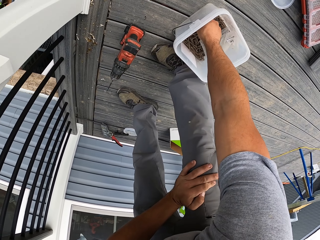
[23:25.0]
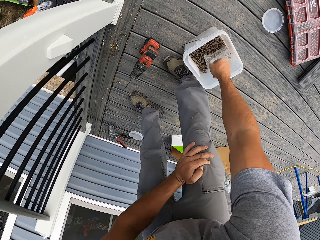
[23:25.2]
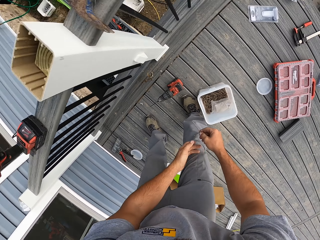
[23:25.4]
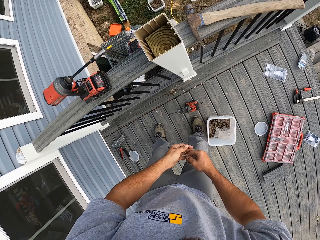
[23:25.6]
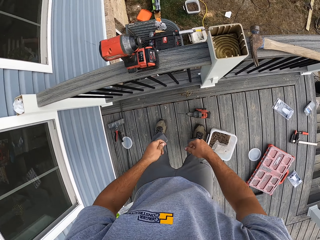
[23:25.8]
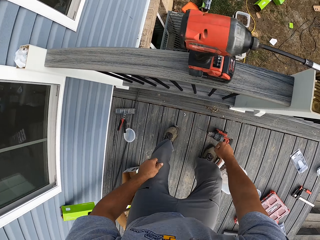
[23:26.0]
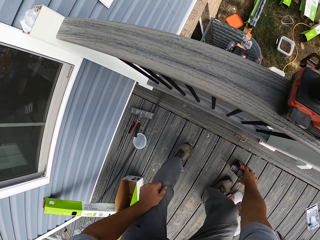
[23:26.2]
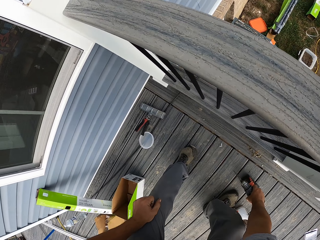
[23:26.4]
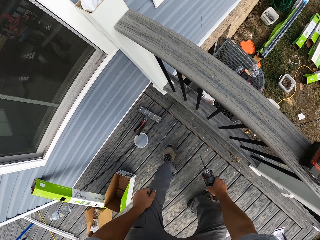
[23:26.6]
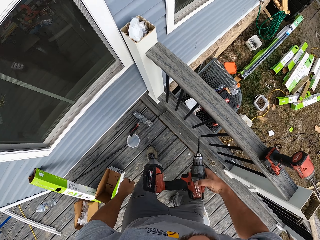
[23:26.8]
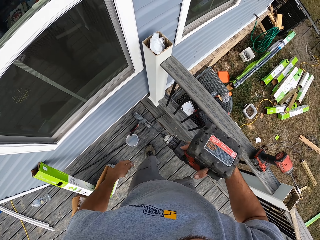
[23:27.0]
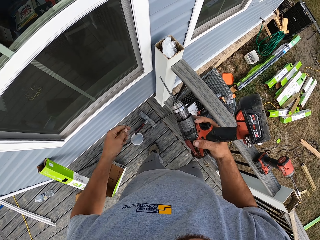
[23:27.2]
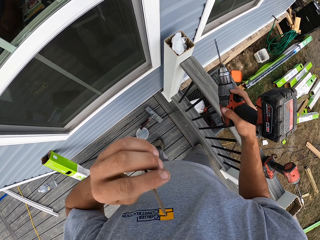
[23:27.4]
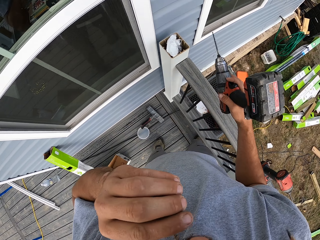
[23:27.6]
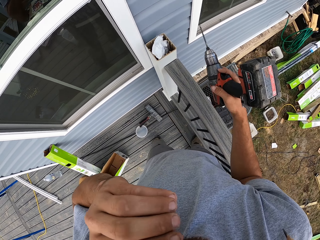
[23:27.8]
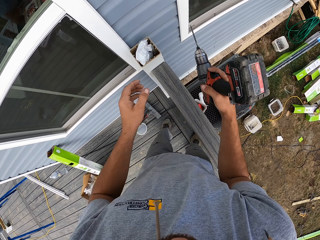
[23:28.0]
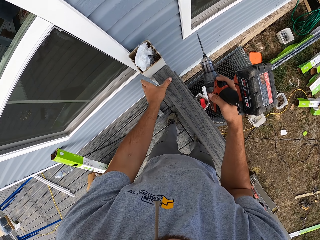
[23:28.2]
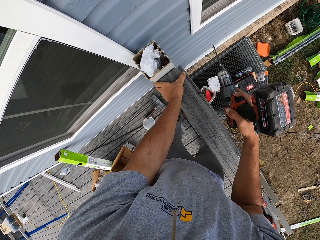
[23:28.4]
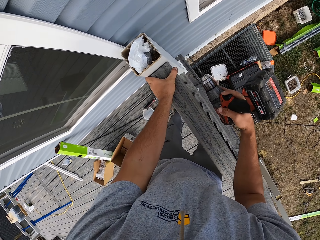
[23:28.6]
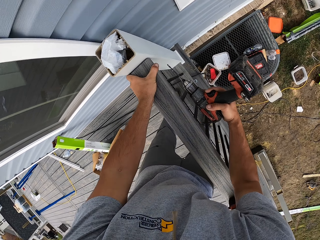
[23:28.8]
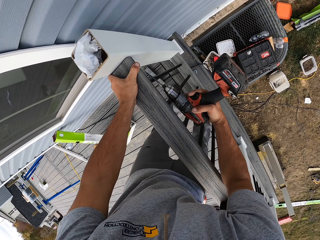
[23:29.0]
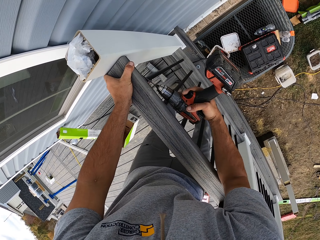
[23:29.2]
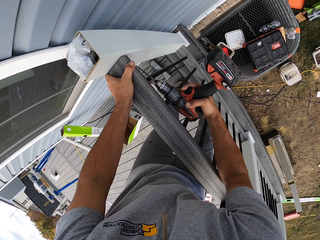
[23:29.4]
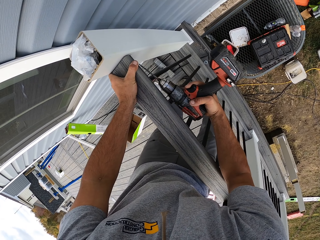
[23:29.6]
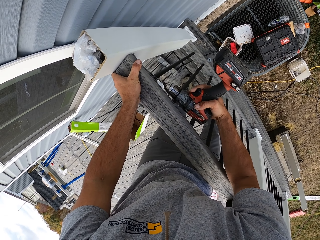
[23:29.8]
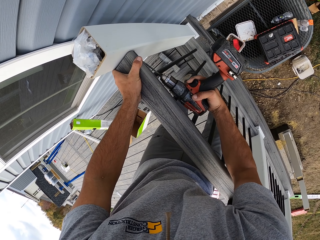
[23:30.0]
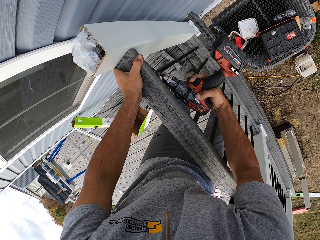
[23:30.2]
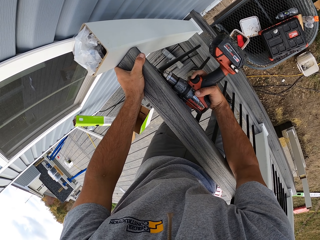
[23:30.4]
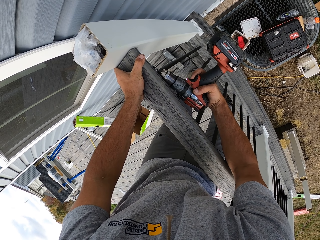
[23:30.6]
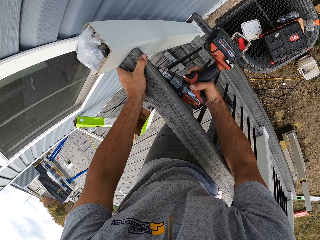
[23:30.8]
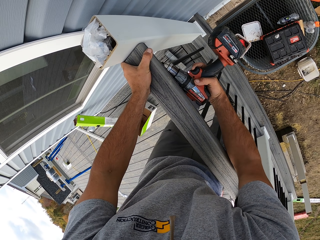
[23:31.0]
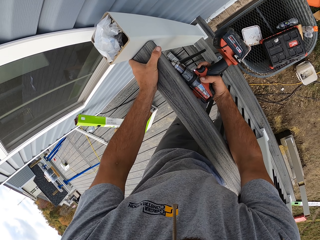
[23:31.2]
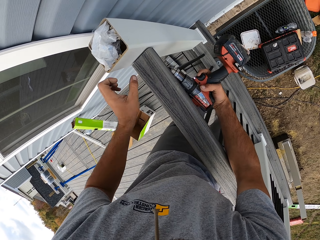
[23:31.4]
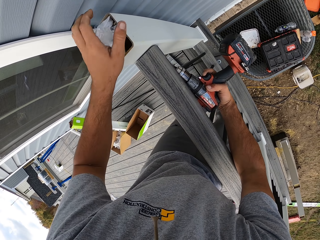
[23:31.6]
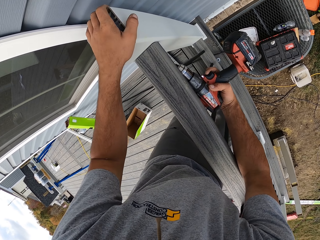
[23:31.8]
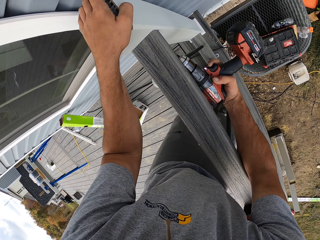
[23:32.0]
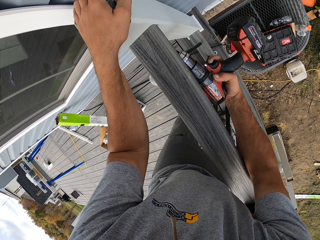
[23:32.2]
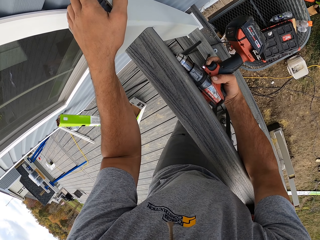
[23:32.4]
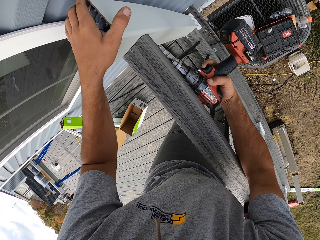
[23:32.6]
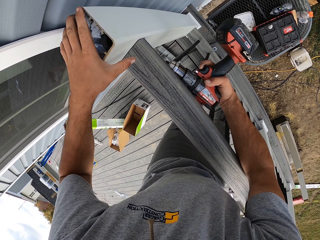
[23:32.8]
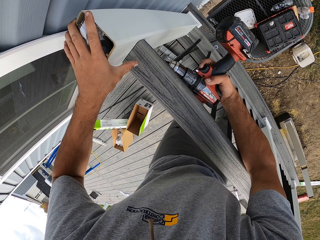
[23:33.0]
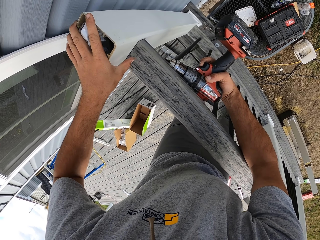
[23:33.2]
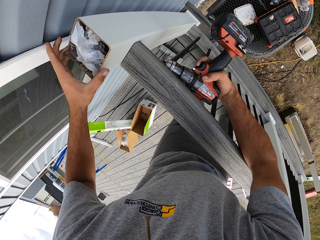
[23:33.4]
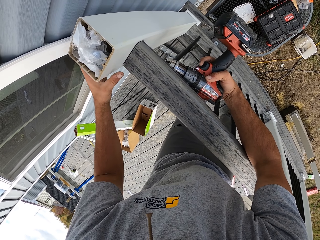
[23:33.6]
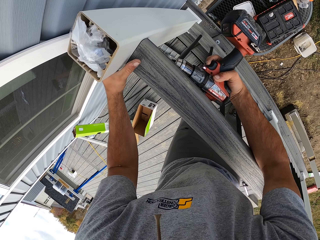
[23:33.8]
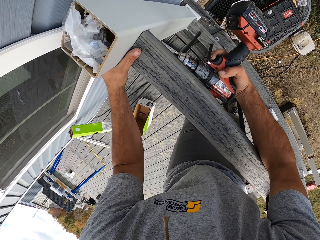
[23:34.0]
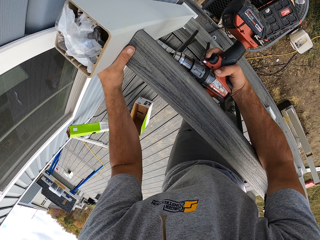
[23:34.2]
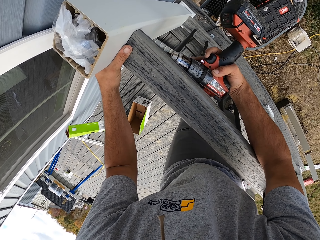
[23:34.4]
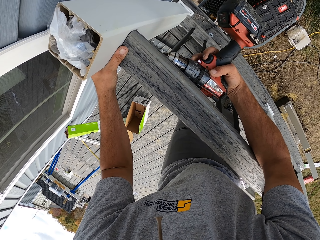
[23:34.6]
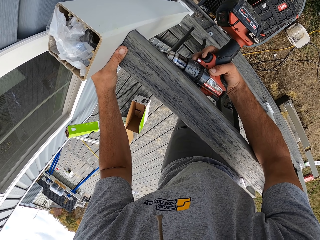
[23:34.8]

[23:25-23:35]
The camera wearer picks a nail from the bucket. They pick up the drill. They put the nail on the mouth. They drill the hand rail.

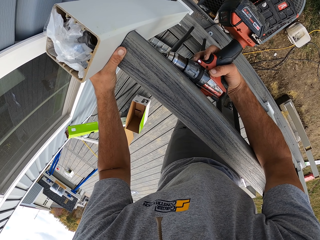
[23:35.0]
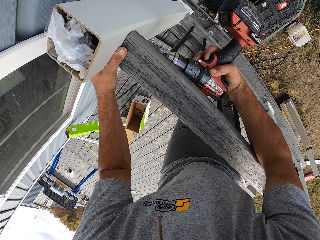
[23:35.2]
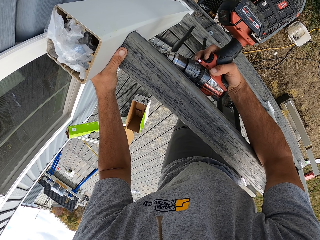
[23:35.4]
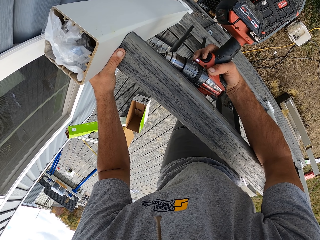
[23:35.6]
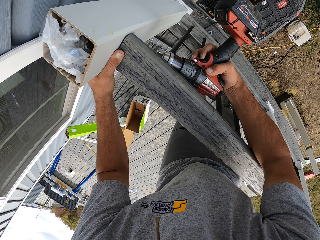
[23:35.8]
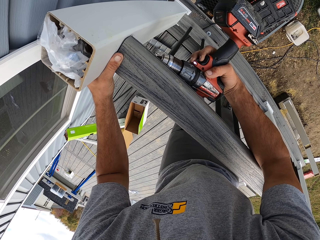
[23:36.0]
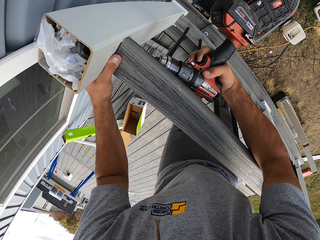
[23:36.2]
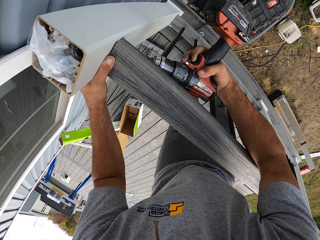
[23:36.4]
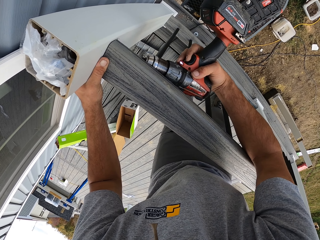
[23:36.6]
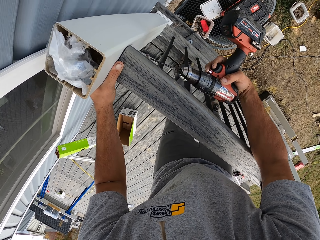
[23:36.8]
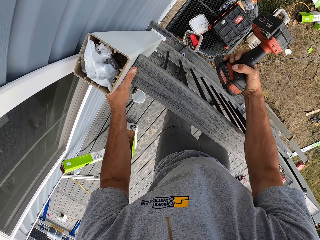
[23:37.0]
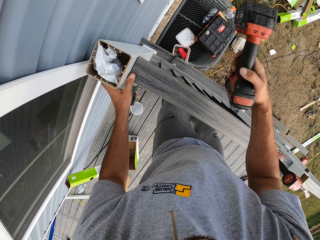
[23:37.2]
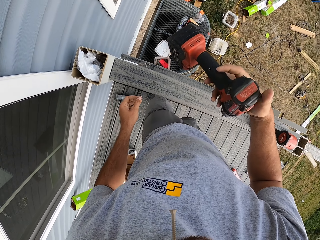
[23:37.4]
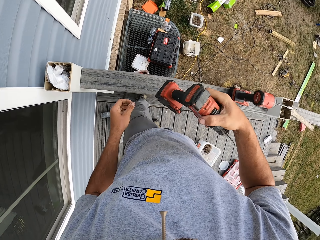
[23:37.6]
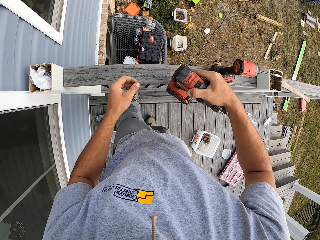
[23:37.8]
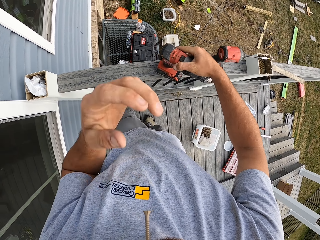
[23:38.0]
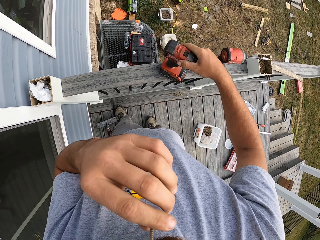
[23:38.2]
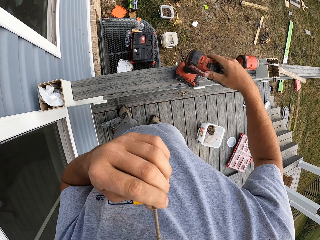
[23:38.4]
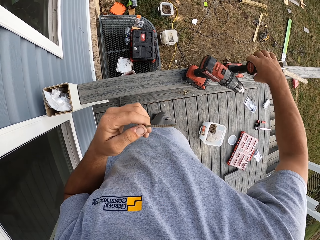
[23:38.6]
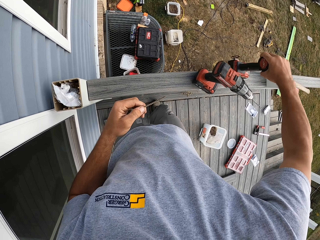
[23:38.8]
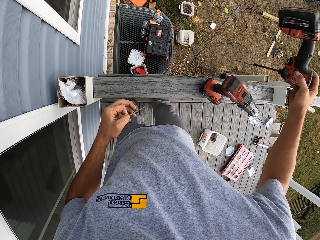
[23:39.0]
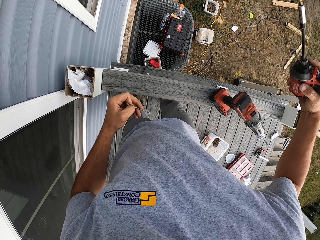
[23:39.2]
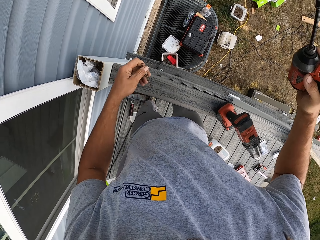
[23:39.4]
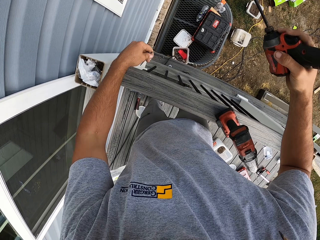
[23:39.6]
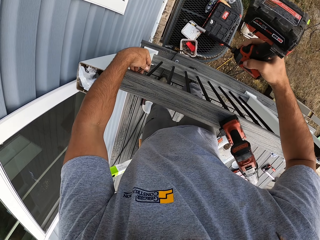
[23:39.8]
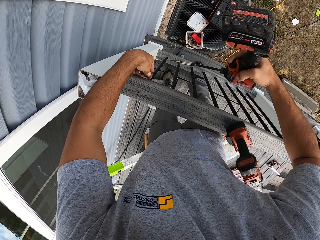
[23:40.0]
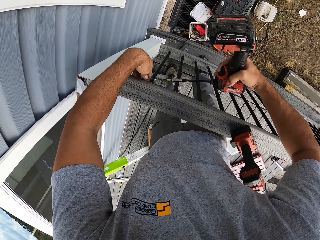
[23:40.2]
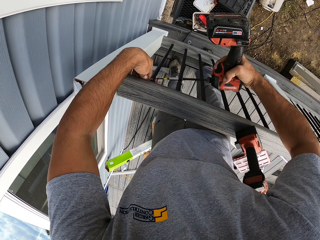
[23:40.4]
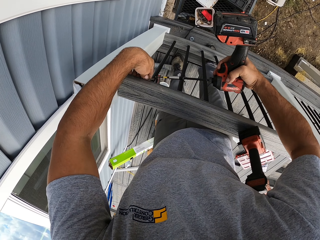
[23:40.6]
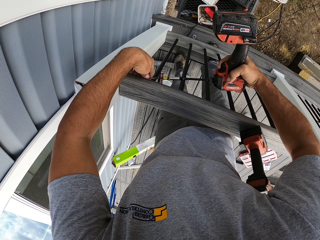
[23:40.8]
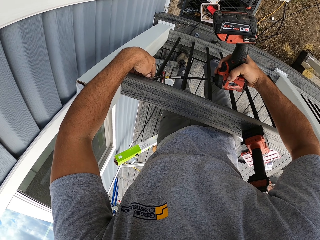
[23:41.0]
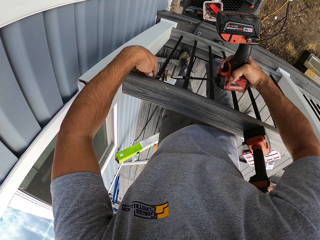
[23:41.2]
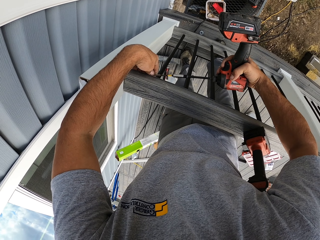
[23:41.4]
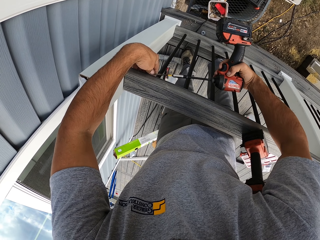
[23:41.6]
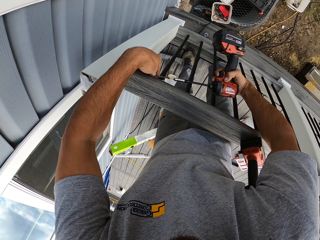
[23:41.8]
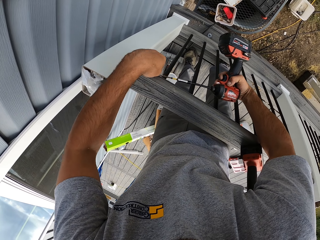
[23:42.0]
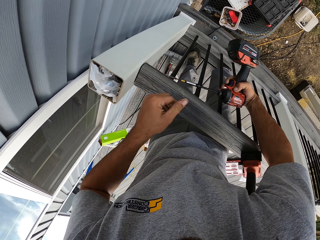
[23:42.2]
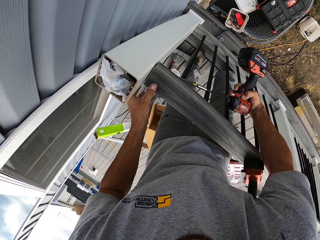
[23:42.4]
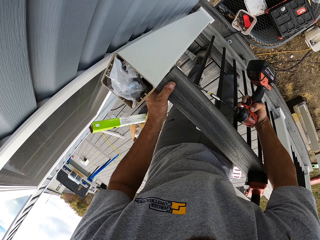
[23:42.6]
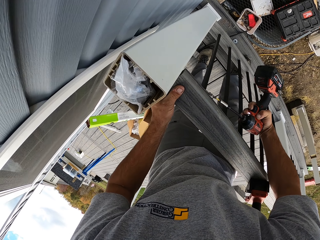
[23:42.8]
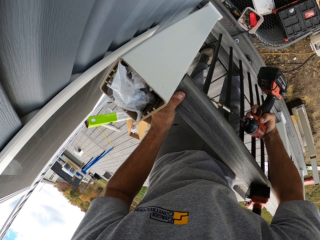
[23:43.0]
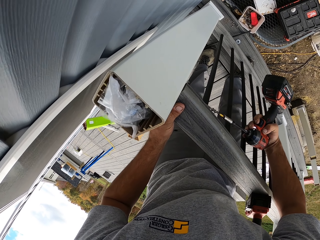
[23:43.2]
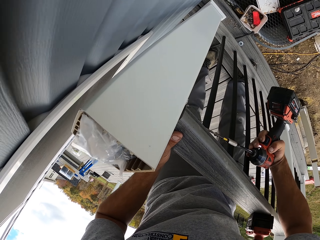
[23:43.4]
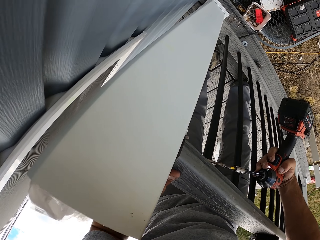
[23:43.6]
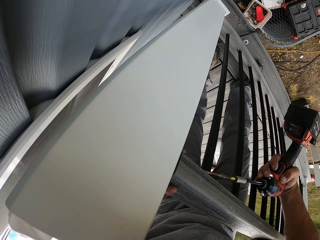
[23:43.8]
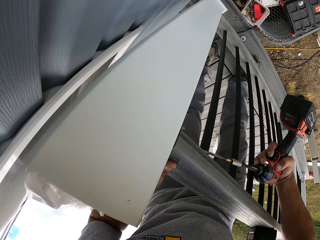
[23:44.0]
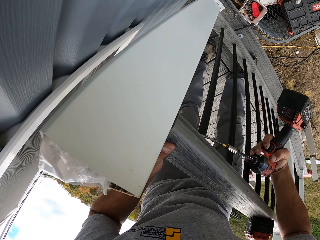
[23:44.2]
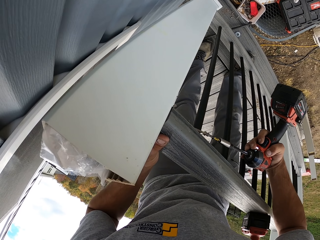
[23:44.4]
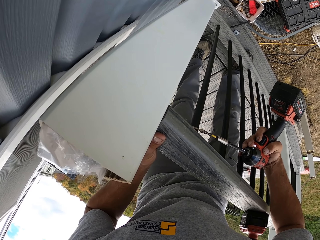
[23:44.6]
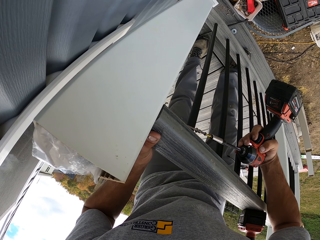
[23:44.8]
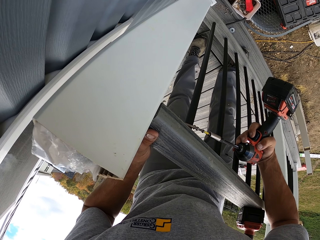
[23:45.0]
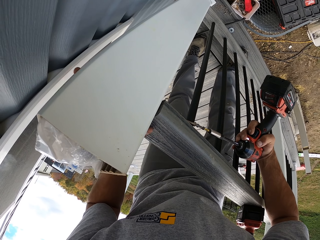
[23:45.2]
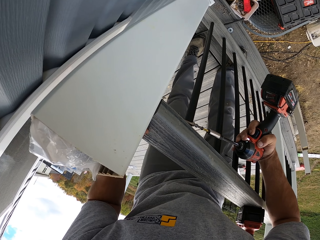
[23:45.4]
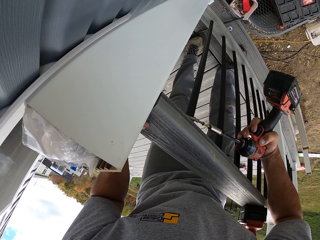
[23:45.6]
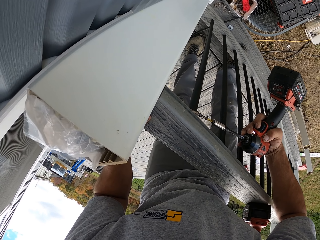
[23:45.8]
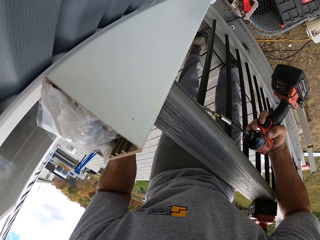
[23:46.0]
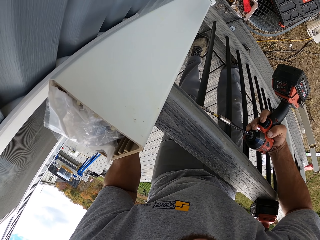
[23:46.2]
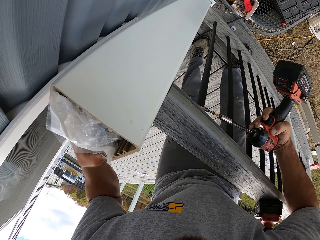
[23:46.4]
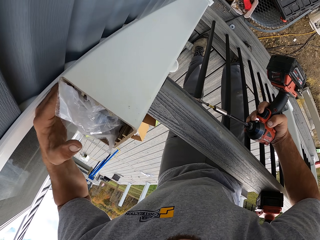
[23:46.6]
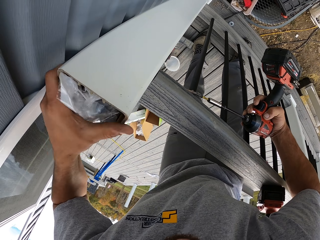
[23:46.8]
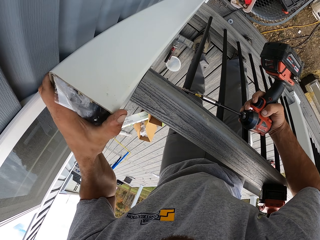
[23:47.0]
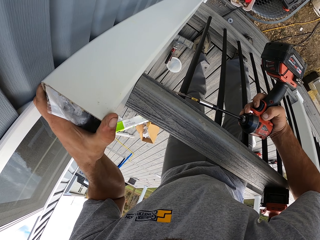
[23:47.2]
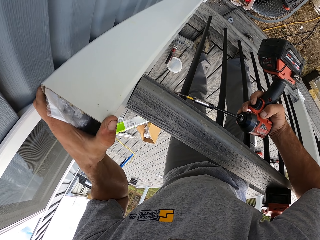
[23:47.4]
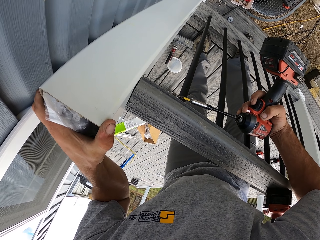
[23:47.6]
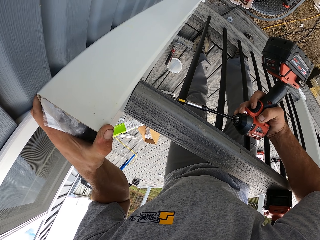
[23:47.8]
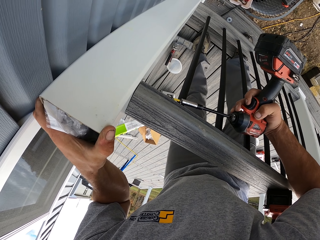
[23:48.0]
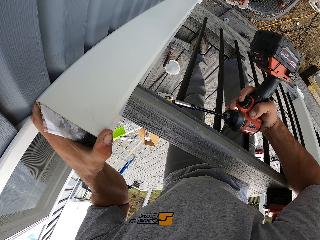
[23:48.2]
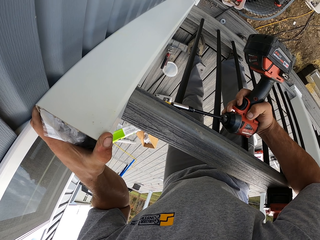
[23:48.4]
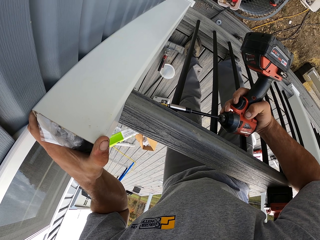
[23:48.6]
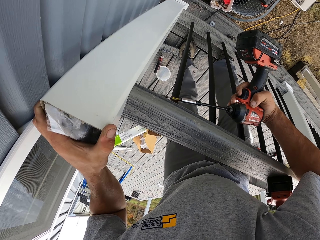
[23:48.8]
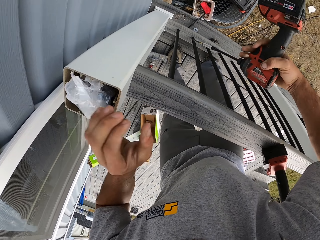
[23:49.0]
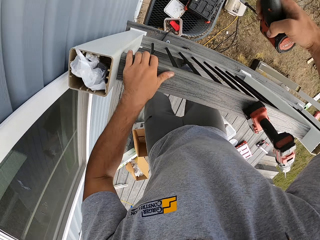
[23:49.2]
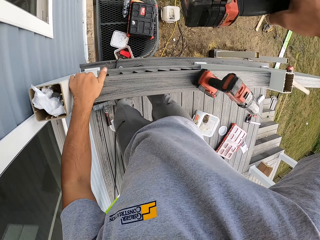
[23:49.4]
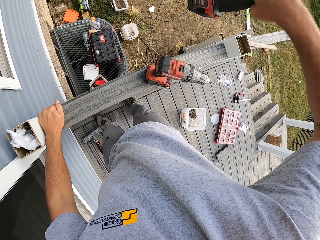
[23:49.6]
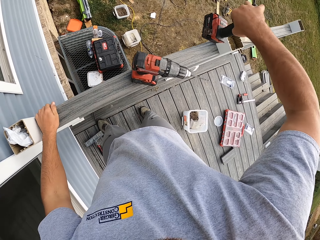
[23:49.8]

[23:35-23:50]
The camera wearer holds the newel post. They drill the nail. They lift a hand up. They pick the nail from the mouth. They place the drill on the hand rail. They screw the nail into the metal. They hold the newel post. They drill the hand nail.
